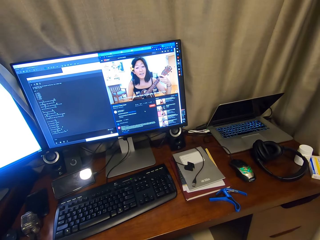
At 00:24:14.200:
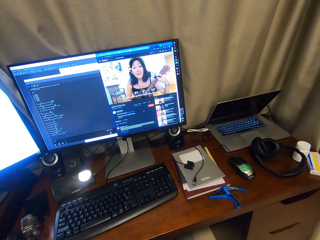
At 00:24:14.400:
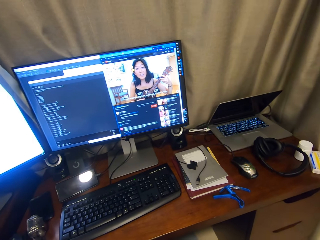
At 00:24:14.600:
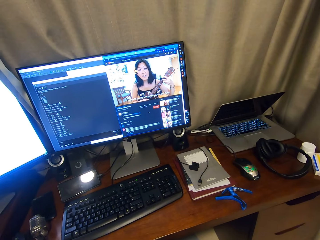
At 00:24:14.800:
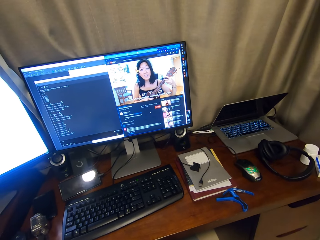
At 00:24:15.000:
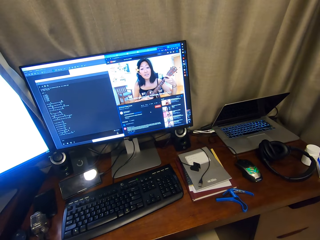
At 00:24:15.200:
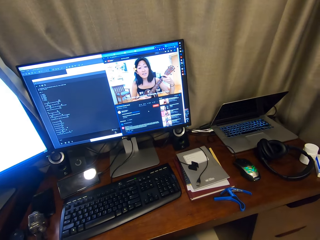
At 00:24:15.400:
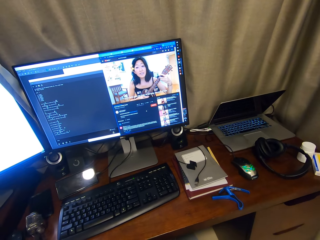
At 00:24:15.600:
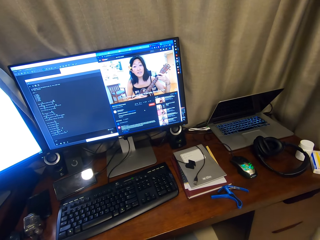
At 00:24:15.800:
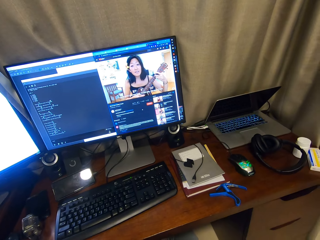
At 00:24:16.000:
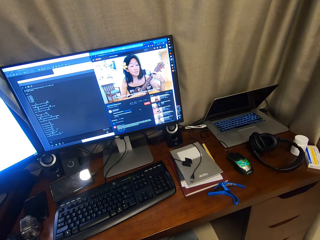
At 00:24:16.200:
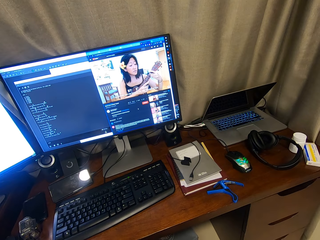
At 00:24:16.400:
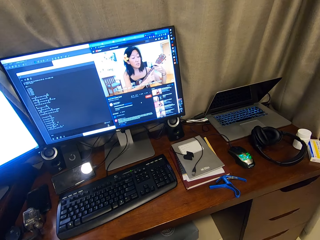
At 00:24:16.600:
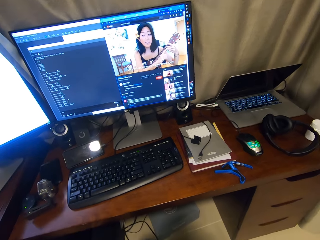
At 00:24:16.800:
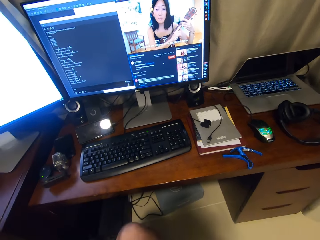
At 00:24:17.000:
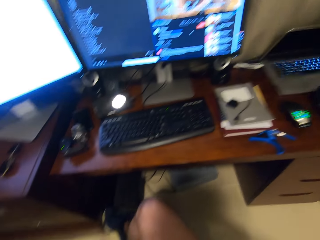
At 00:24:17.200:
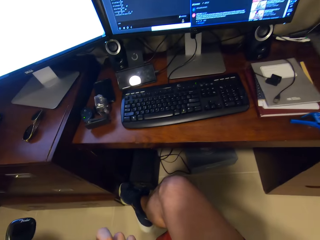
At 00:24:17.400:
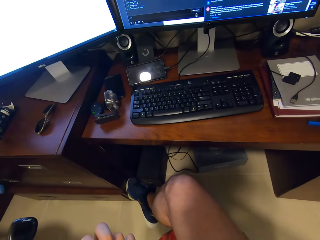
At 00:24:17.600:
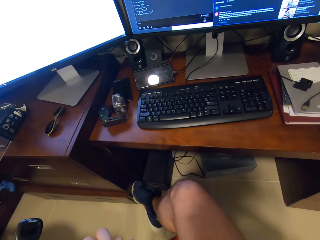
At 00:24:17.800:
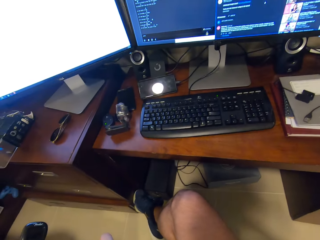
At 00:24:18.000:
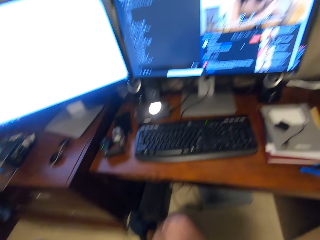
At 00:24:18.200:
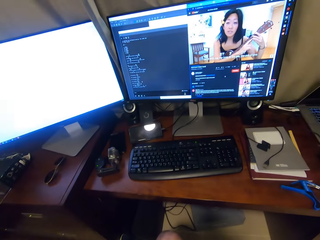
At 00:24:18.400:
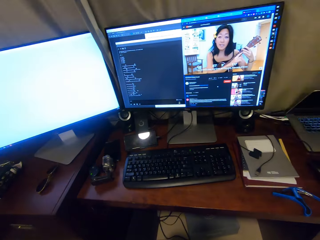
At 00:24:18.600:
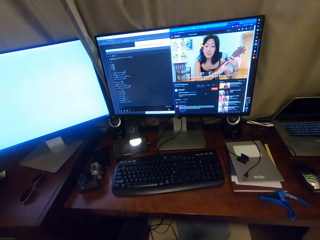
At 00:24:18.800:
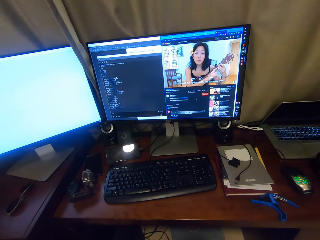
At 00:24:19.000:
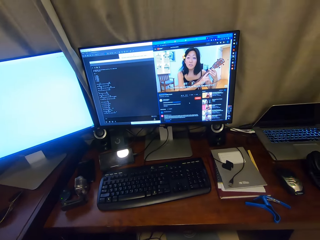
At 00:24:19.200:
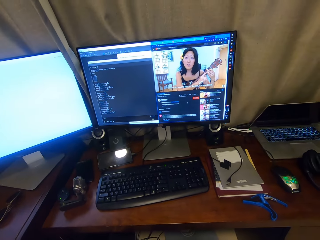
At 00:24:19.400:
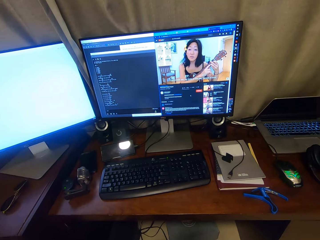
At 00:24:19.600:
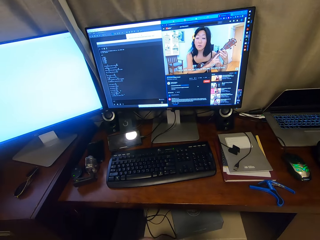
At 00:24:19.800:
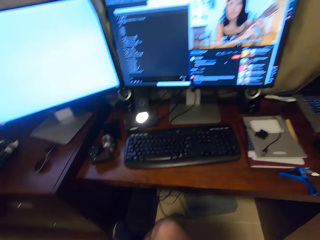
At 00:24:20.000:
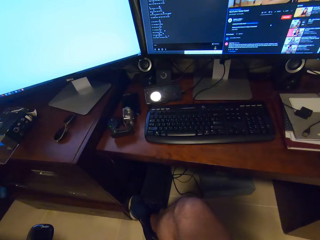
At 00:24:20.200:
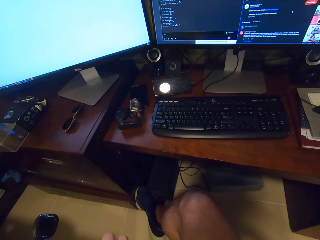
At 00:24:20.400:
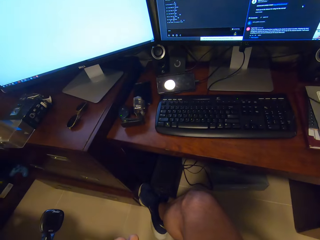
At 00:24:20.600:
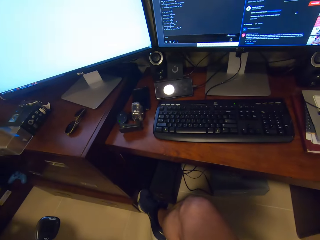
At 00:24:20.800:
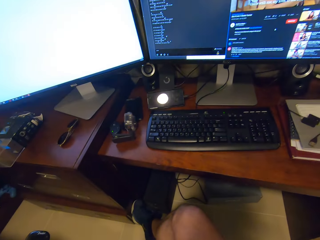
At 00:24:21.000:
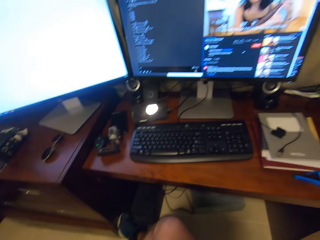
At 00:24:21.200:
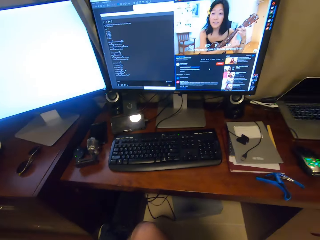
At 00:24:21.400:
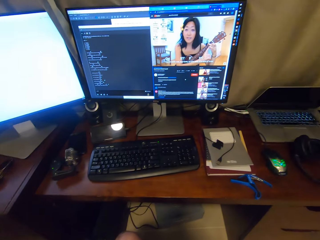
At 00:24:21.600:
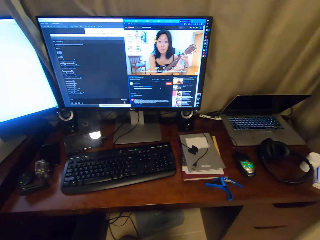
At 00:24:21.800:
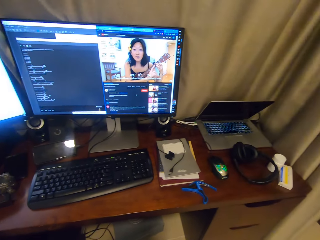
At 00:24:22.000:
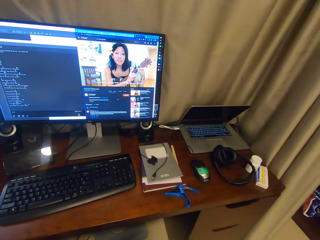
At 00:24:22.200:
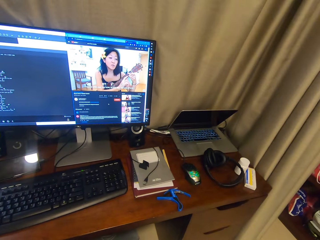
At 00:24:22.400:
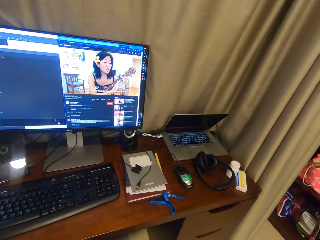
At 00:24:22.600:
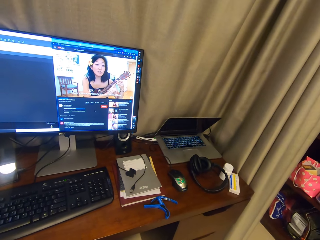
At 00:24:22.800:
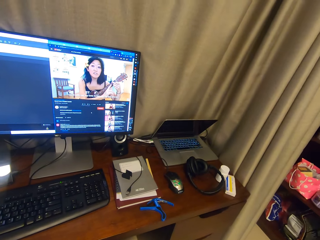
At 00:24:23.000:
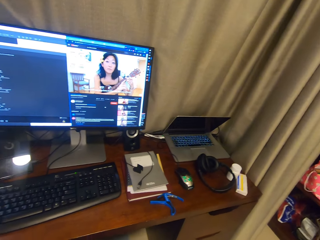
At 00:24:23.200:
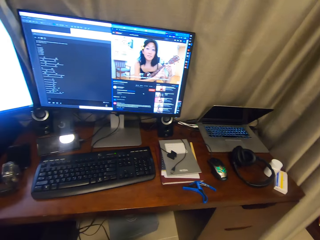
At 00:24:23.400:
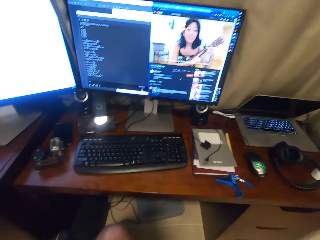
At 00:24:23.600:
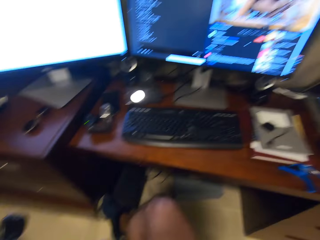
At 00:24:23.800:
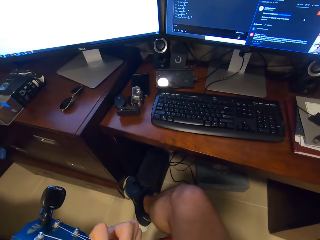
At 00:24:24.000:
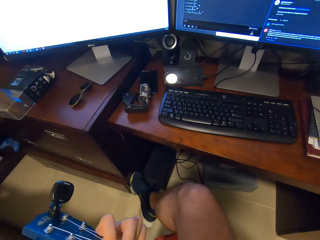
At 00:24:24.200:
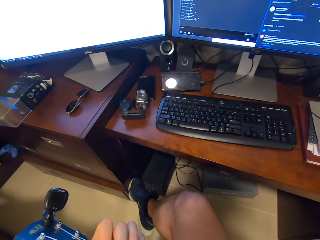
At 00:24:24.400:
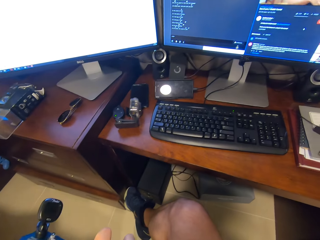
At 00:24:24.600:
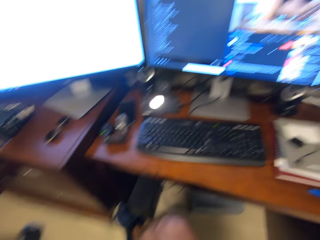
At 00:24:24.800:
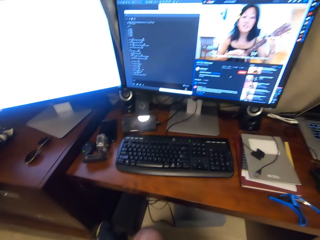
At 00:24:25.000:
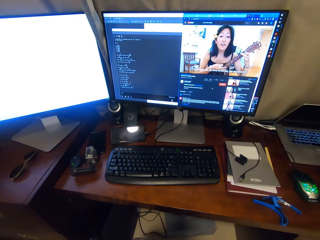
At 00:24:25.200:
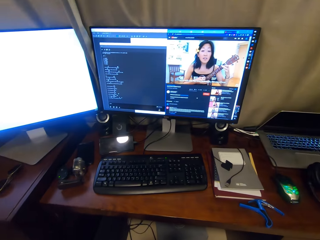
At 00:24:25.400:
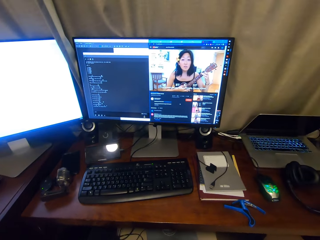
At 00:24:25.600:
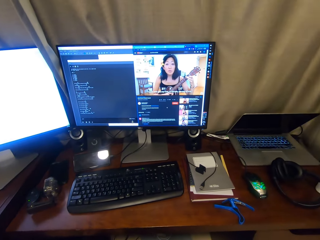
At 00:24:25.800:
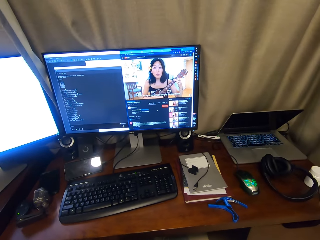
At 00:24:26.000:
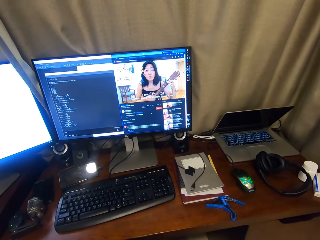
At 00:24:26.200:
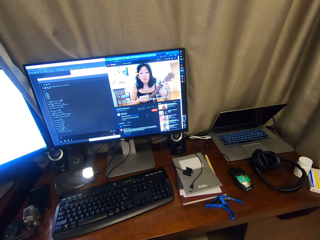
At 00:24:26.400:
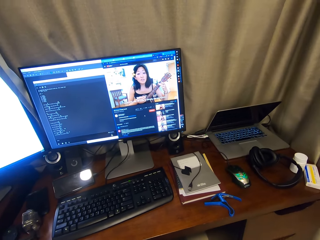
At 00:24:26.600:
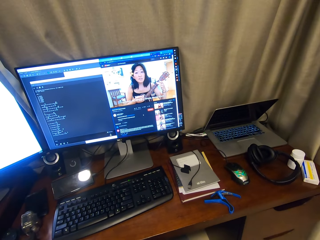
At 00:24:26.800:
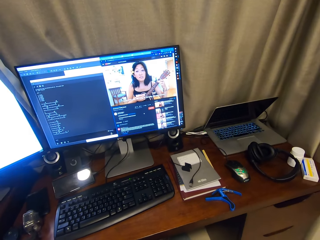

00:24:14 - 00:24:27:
The camera wearer looks around. They look around. They play a guitar.

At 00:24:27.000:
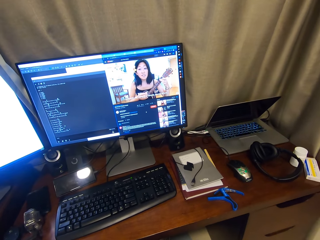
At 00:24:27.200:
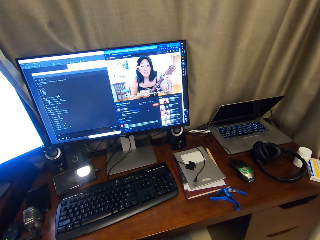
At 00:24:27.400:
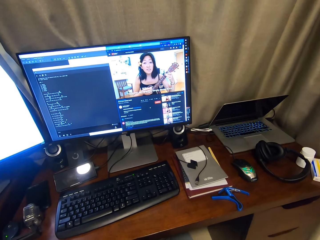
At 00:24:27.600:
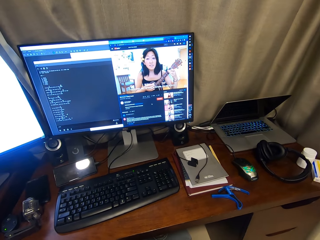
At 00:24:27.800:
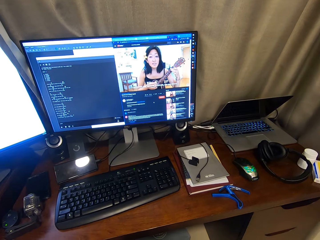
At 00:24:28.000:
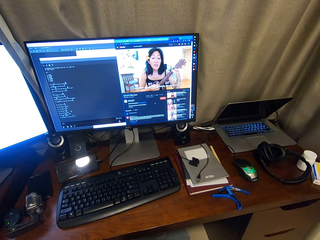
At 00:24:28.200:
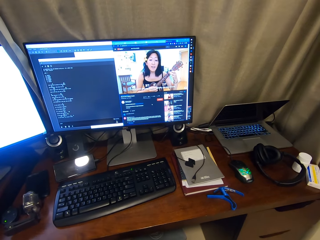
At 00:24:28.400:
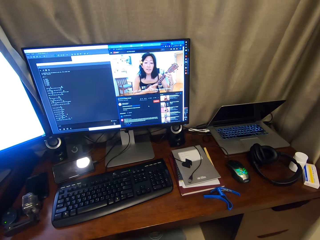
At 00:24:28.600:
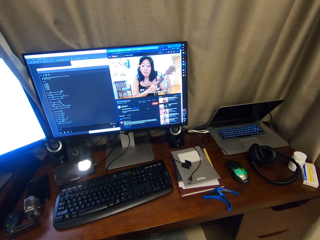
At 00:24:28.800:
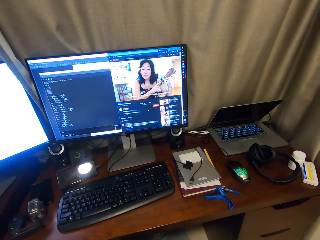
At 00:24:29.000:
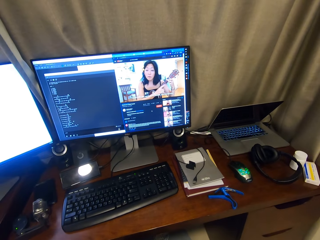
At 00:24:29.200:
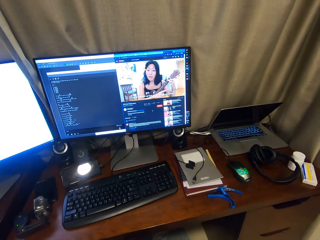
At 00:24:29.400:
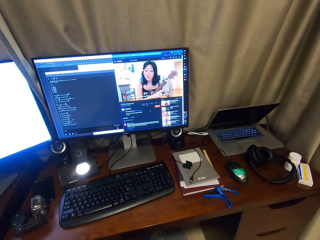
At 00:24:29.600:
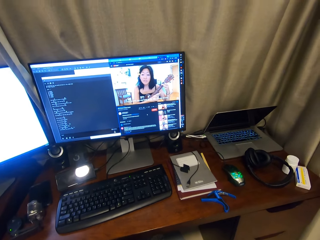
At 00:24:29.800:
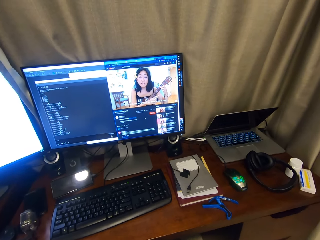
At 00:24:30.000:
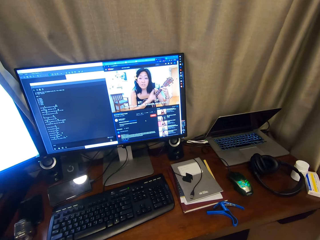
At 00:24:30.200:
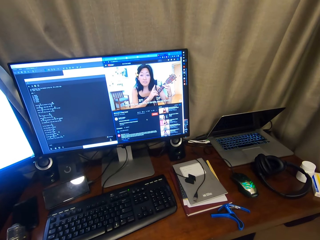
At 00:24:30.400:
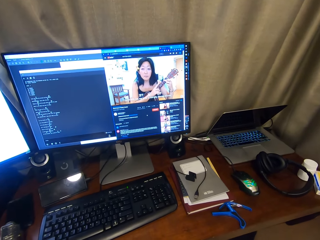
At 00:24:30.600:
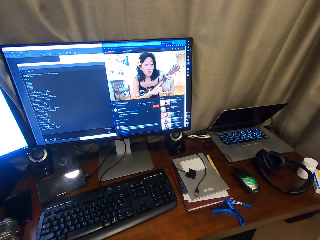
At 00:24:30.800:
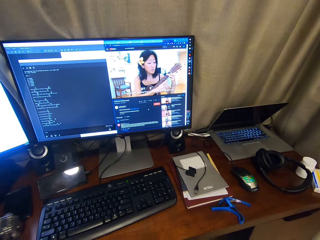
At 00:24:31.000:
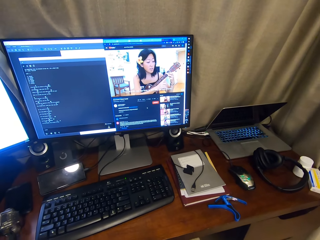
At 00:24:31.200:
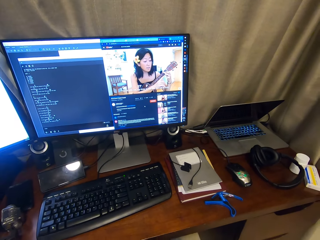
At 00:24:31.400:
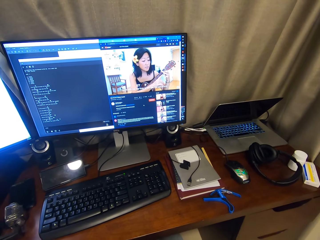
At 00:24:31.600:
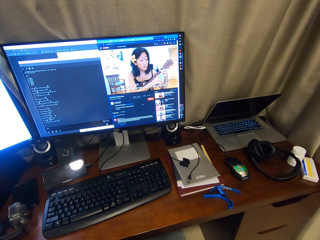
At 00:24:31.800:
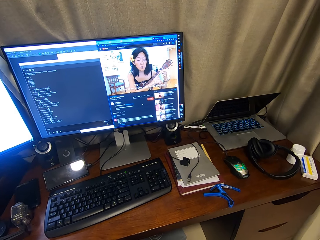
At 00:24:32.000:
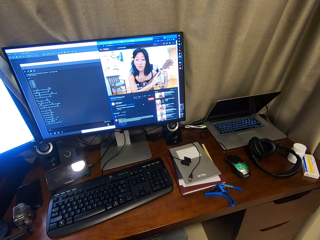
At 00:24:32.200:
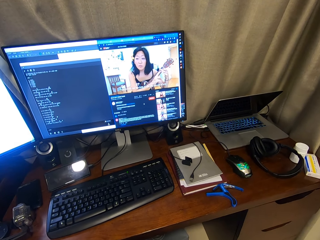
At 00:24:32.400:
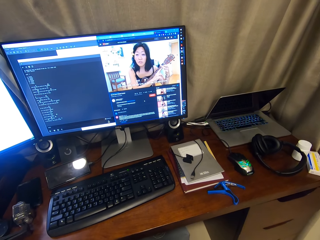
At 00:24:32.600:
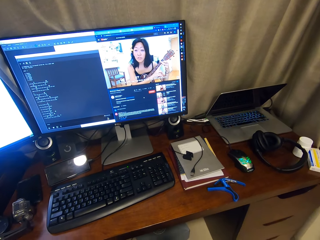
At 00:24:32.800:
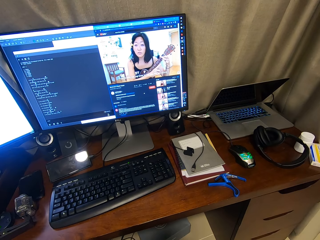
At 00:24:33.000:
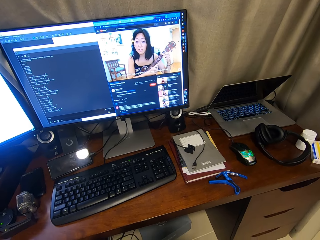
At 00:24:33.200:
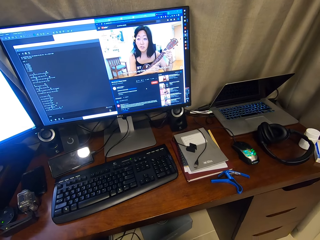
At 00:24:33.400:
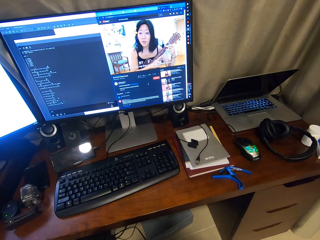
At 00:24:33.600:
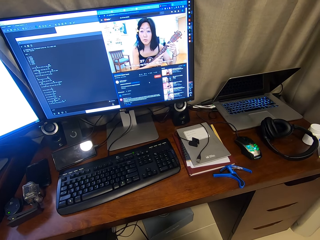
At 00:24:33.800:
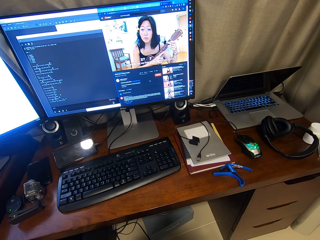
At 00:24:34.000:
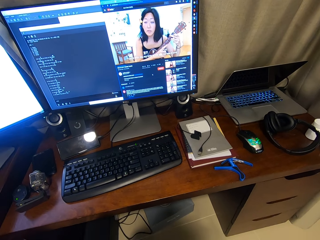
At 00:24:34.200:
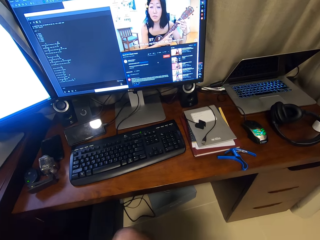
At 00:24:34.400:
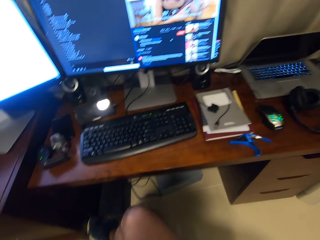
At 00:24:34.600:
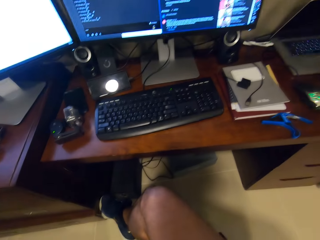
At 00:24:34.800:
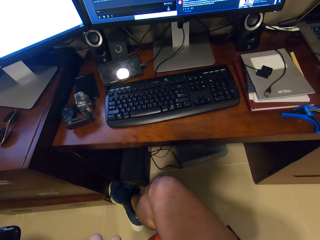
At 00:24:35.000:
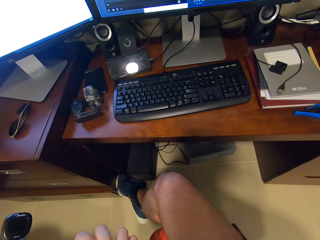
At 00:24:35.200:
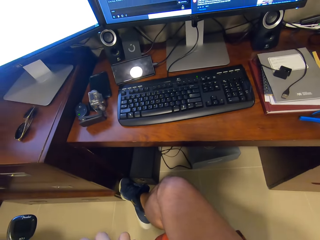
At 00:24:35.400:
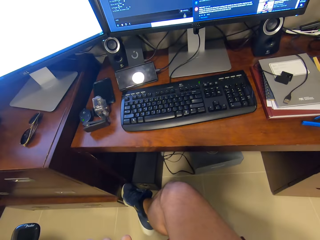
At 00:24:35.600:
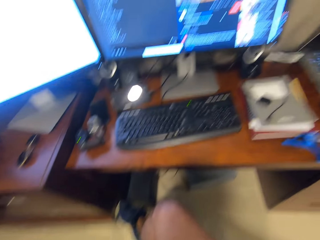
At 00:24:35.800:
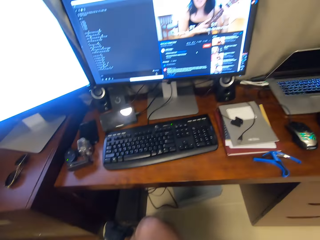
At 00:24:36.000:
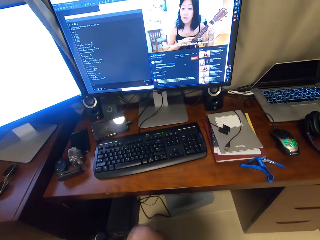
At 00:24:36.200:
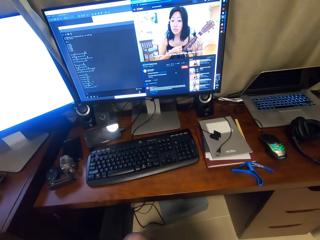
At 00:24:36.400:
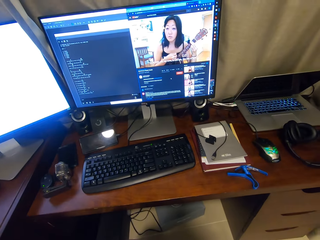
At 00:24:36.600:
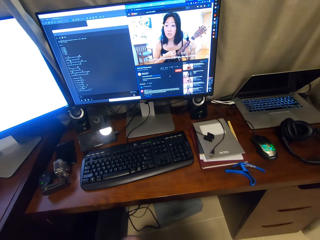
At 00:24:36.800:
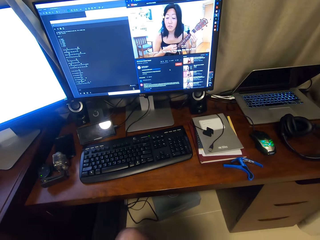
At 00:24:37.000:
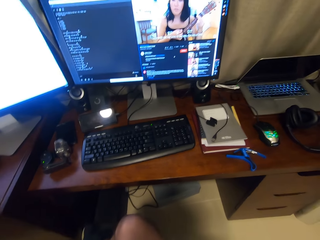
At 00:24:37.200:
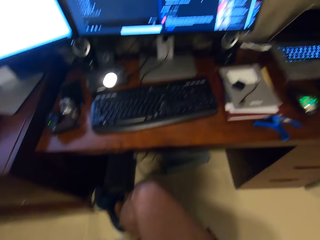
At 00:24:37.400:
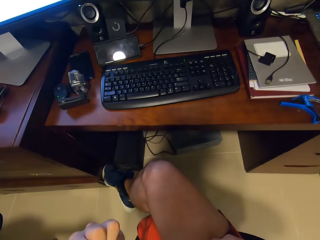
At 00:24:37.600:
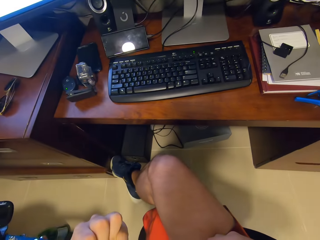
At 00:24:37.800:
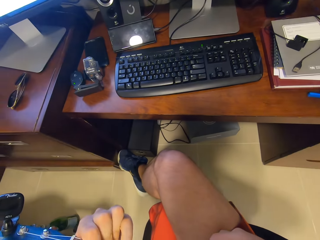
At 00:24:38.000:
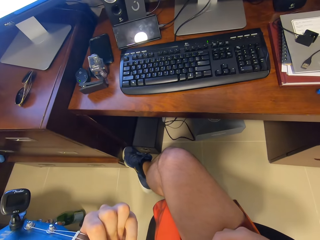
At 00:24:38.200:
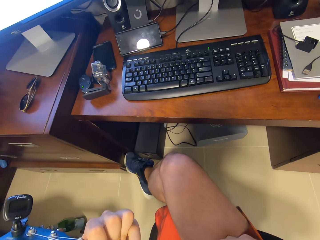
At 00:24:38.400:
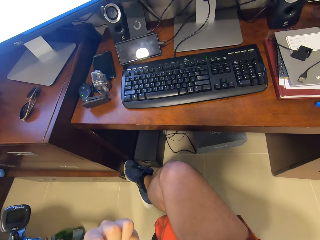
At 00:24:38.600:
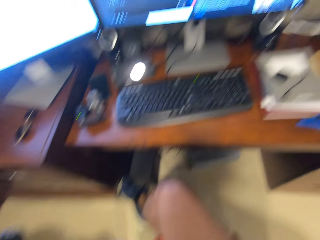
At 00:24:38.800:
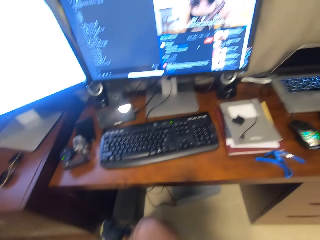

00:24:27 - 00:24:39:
The camera wearer chats on a video call. They look around.
